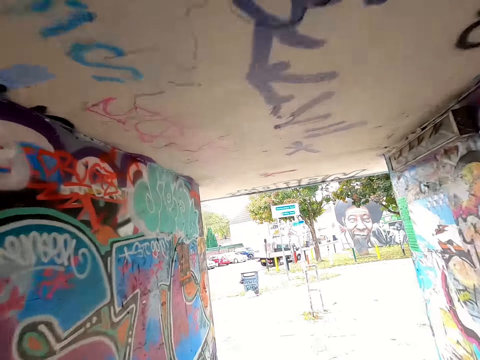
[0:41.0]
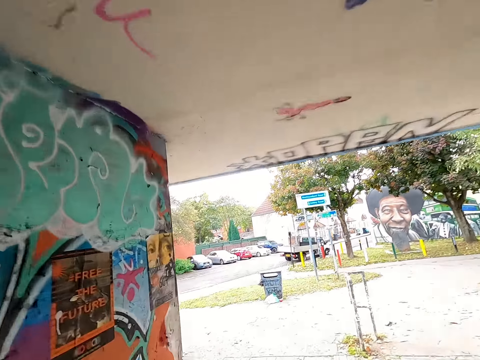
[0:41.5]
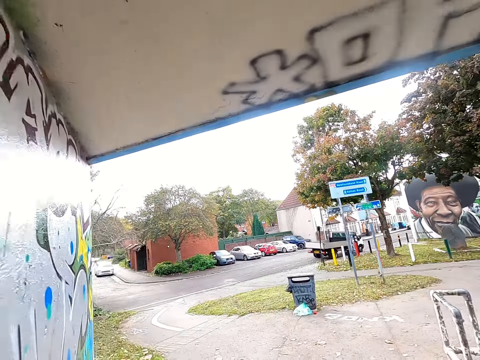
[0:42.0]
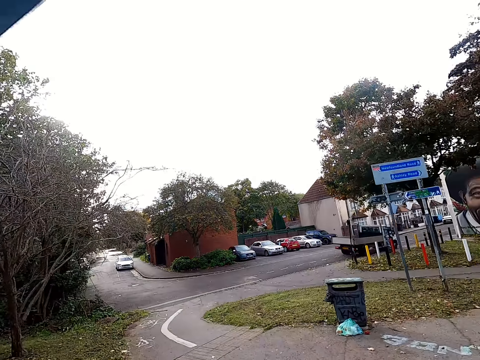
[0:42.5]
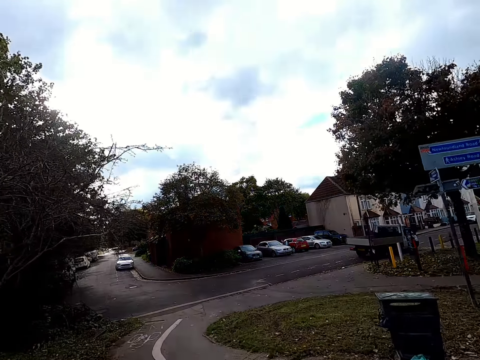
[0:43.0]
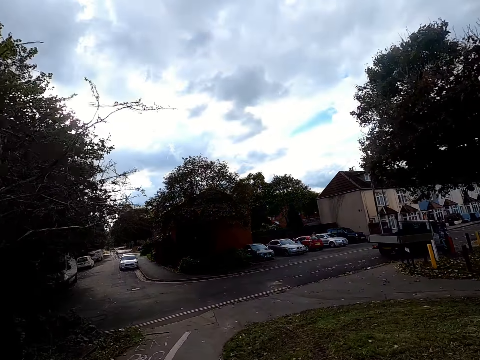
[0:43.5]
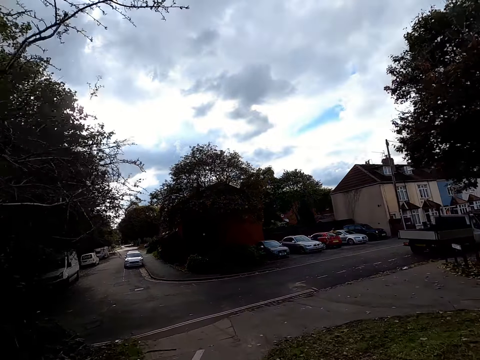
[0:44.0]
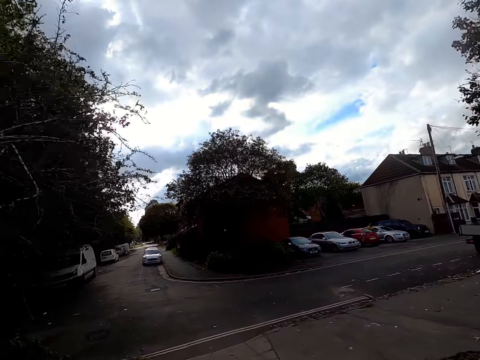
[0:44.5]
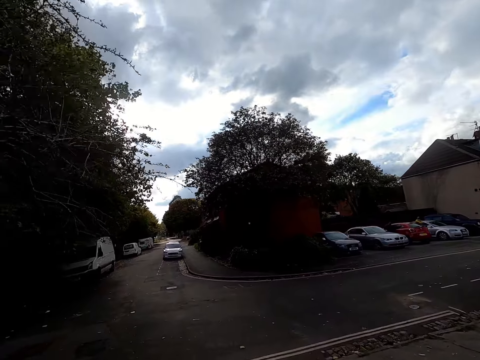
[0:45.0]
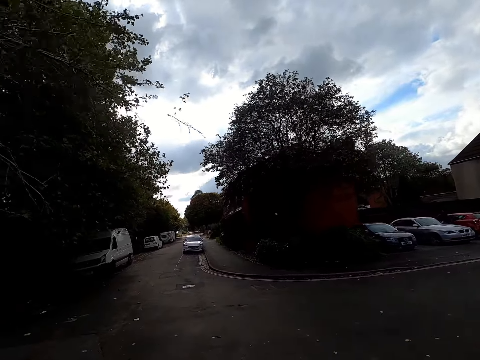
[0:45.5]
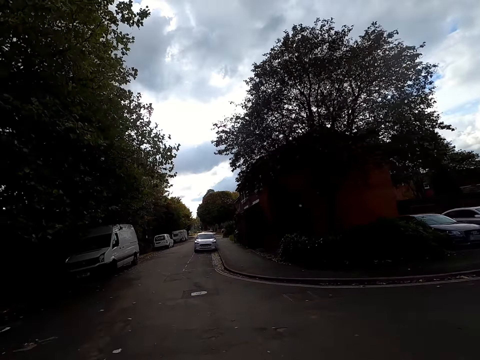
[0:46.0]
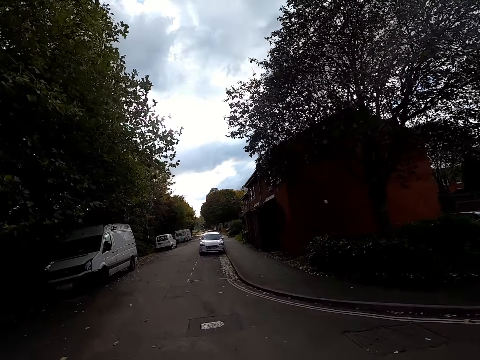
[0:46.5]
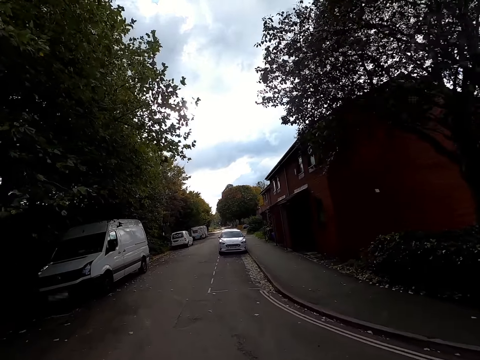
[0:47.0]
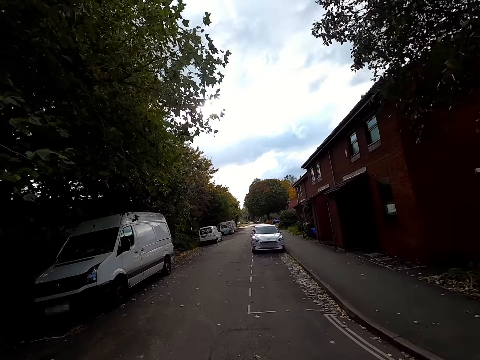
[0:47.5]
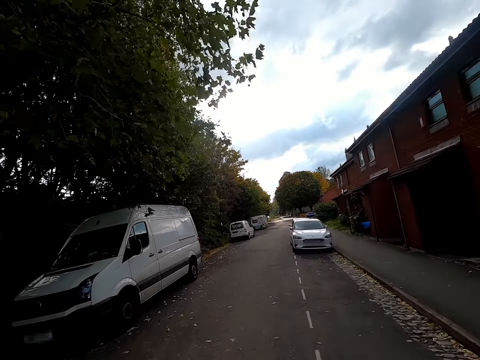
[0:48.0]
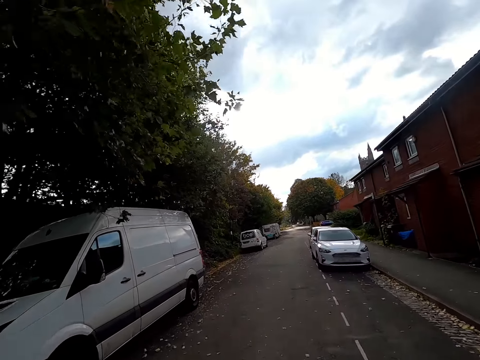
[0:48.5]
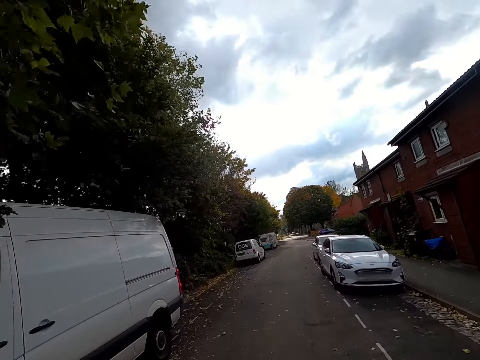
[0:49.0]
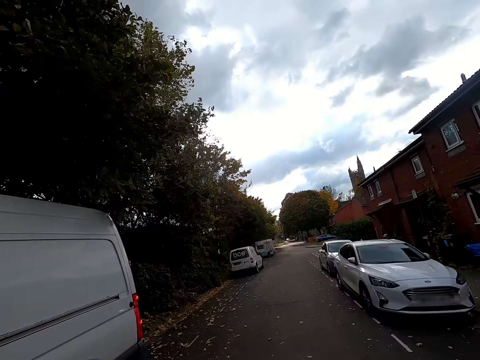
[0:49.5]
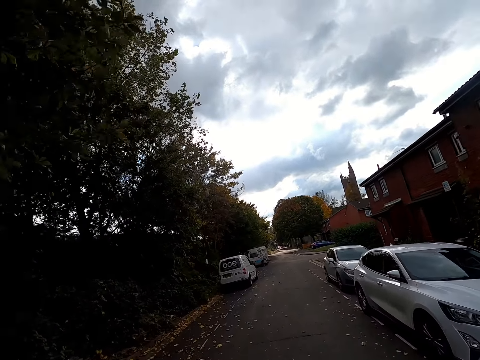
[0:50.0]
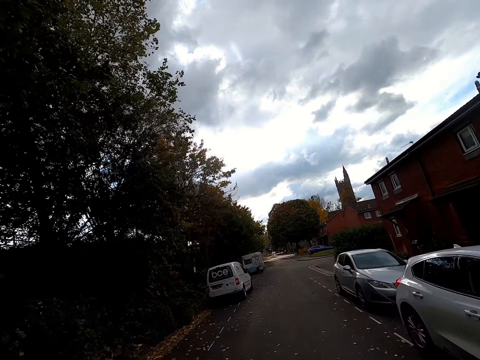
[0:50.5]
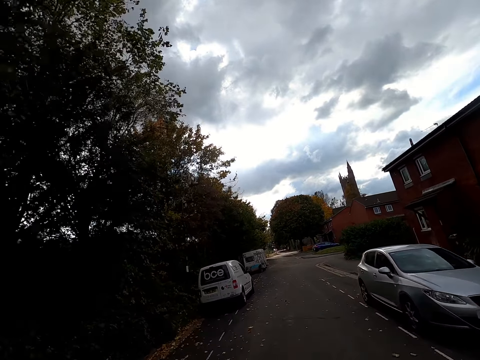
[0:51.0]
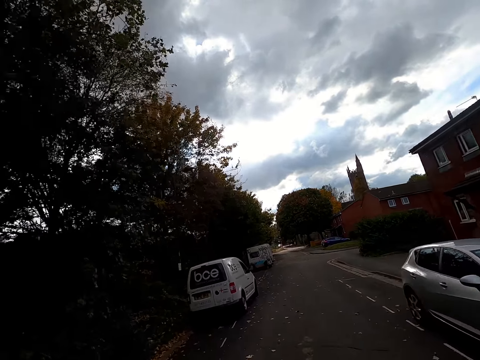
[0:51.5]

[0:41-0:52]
The camera wearer rides the bicycle on the walkway with both hands. They ride the bicycle on a road with both hands.
